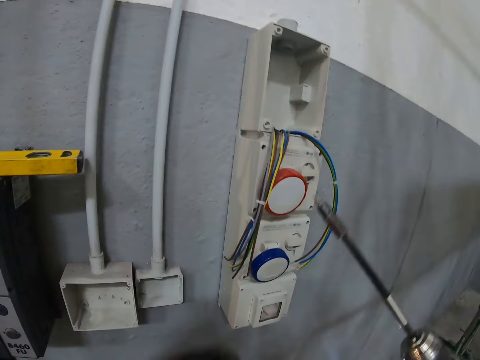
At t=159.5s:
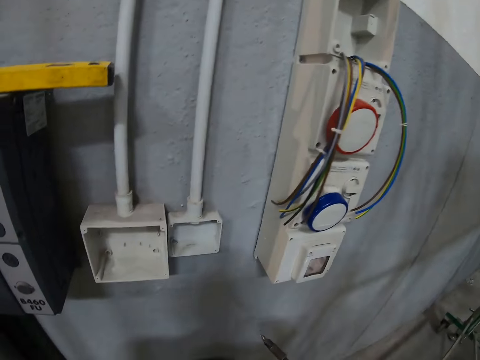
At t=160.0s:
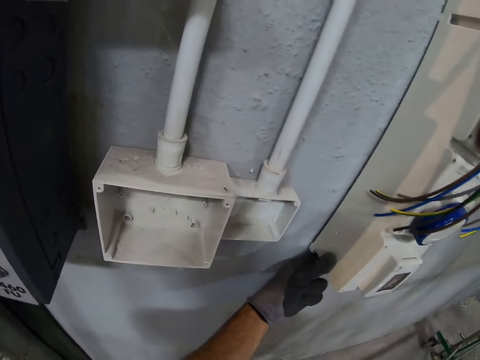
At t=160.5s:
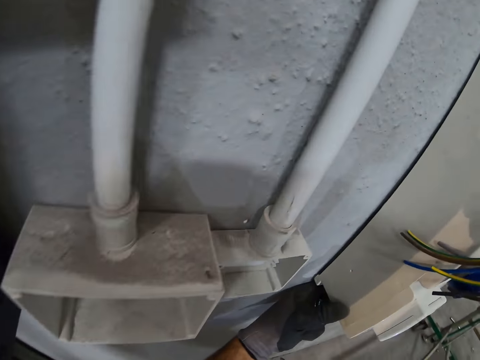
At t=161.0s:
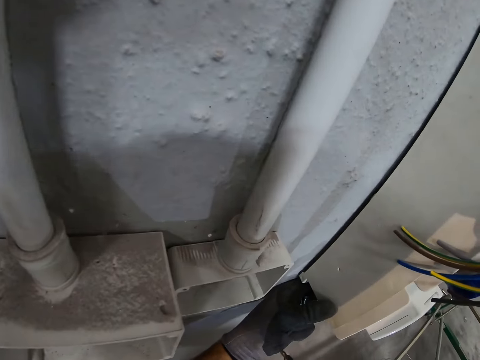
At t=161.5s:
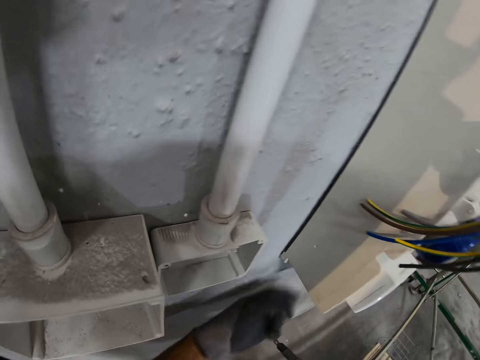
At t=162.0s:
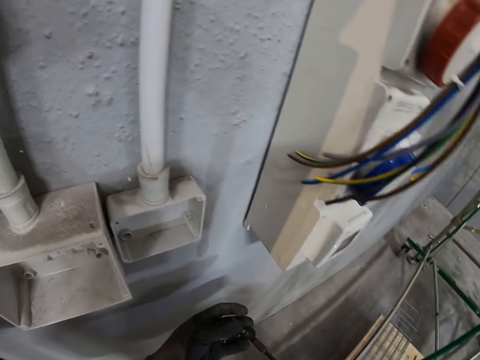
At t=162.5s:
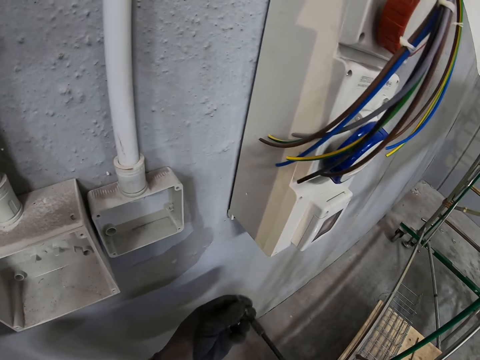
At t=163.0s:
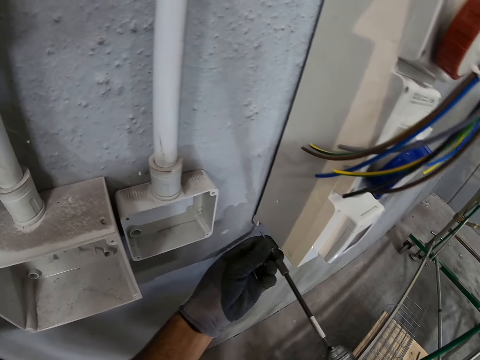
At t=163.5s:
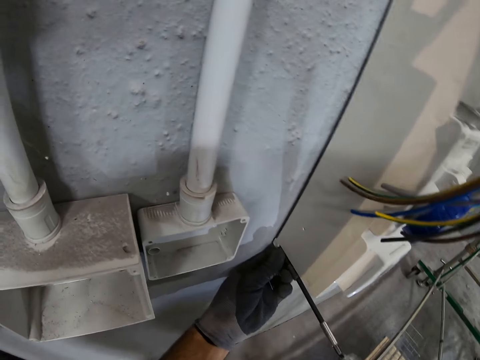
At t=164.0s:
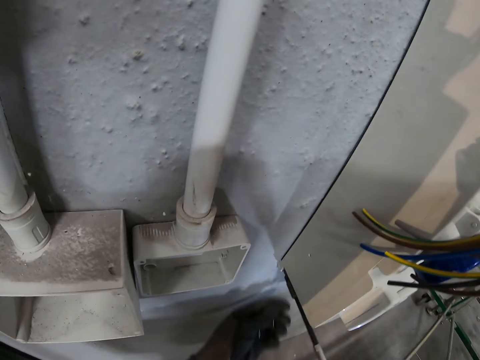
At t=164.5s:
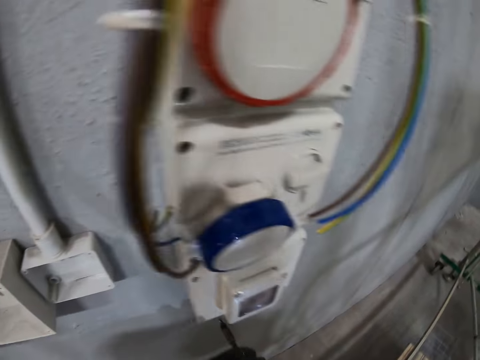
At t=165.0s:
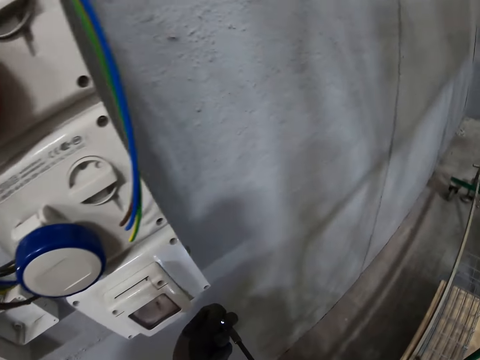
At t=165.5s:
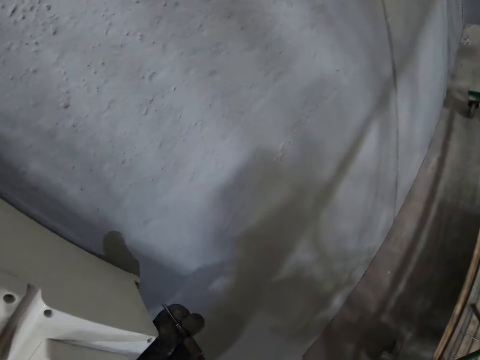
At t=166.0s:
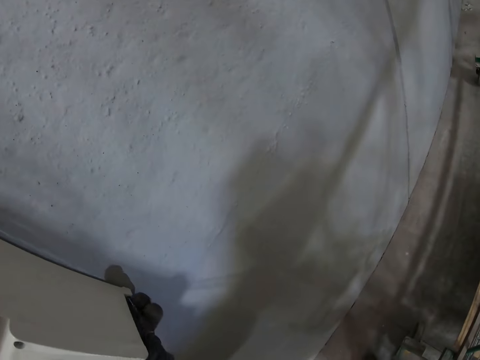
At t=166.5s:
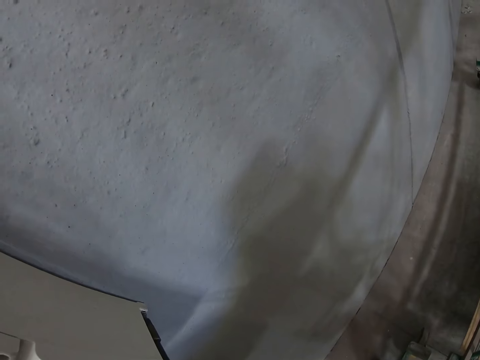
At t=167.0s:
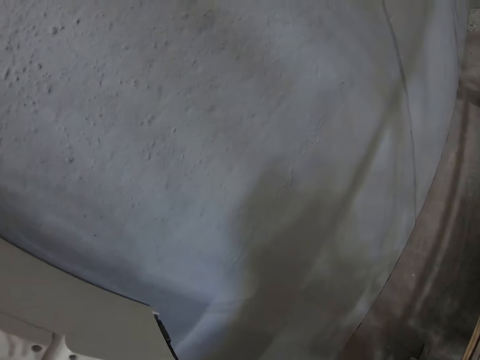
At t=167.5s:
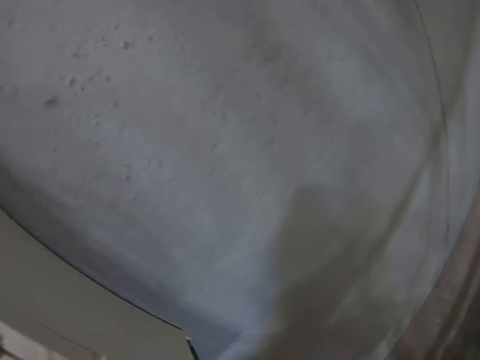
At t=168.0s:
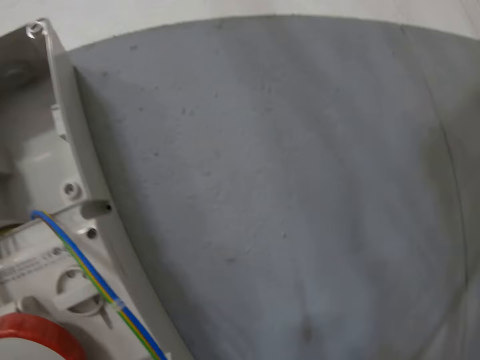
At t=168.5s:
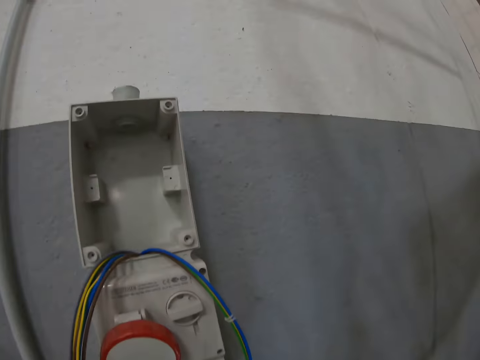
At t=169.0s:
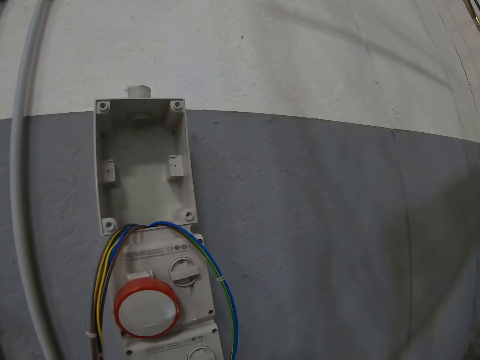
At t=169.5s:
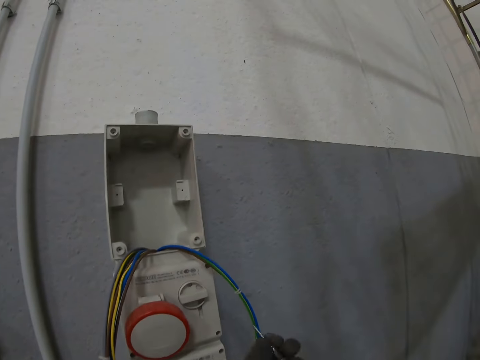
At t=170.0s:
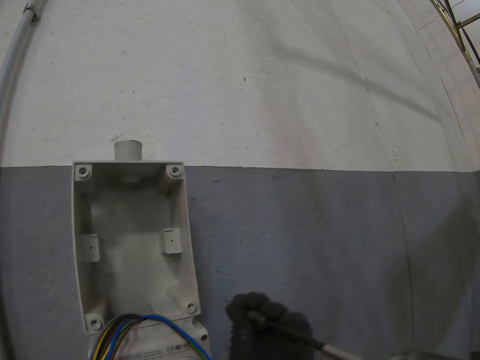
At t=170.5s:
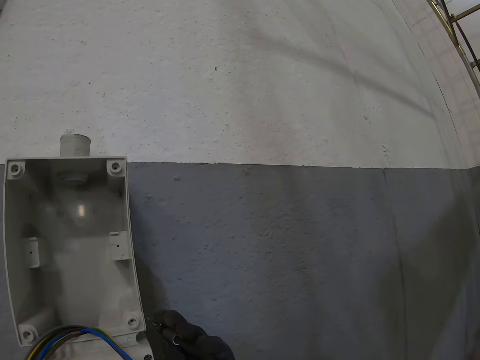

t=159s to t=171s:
The camera wearer puts the screw nail on the electric PVC back box. They fix the electric PVC back box on the wall using the soldering gun.

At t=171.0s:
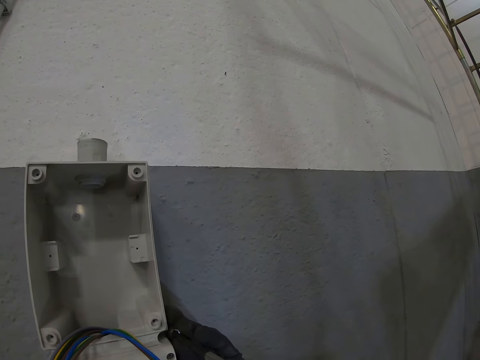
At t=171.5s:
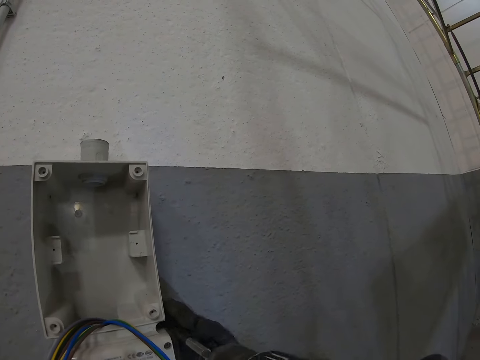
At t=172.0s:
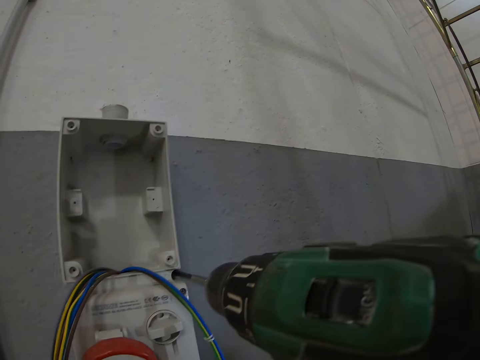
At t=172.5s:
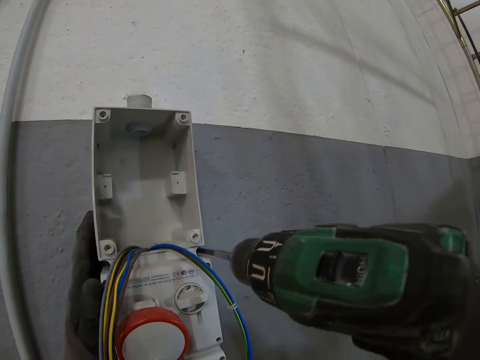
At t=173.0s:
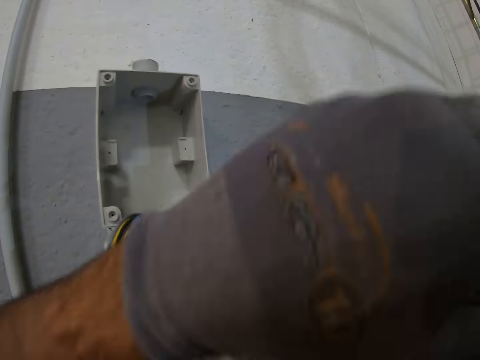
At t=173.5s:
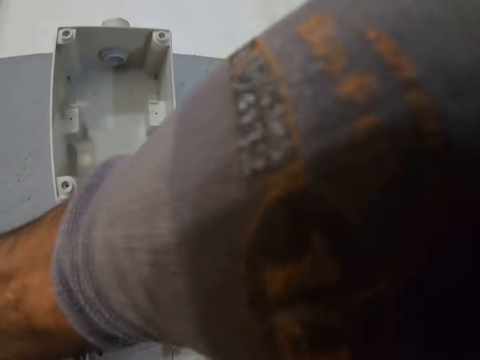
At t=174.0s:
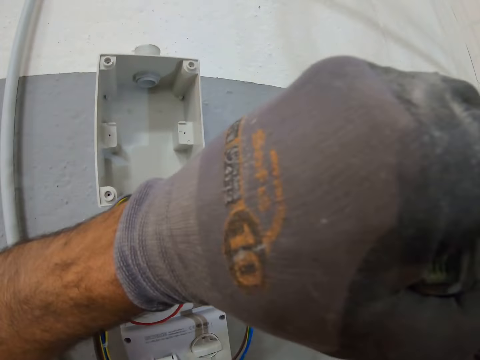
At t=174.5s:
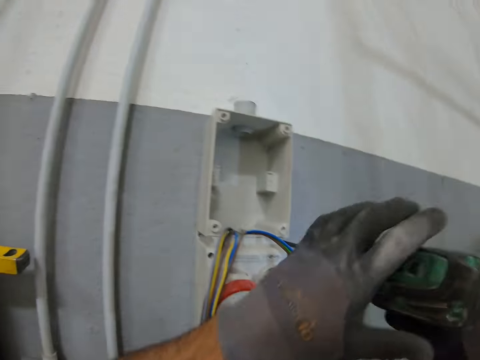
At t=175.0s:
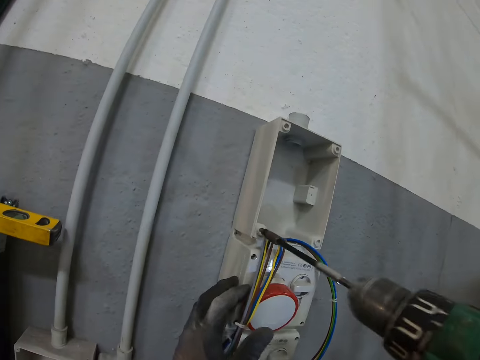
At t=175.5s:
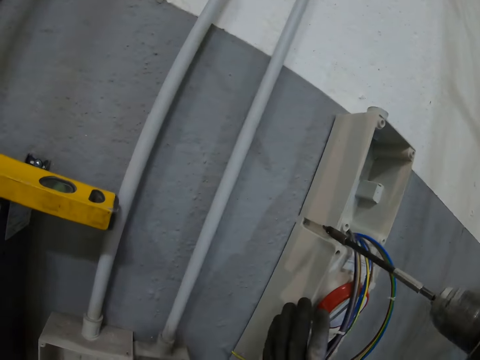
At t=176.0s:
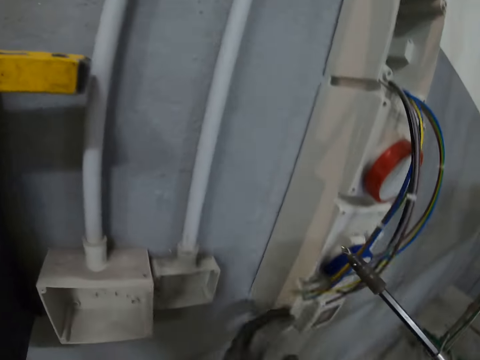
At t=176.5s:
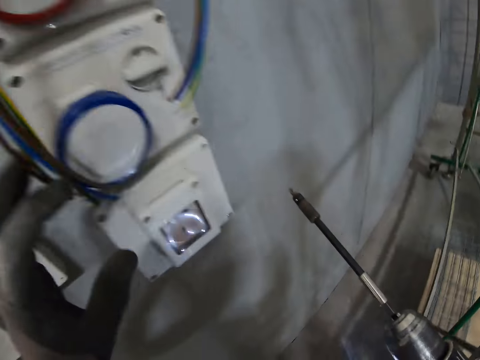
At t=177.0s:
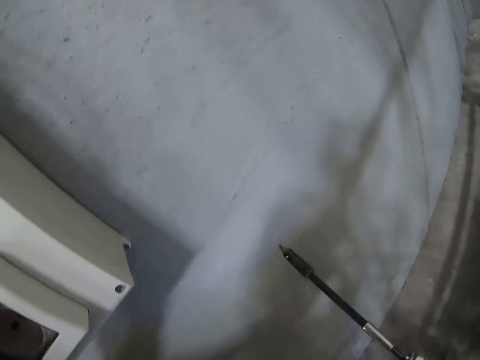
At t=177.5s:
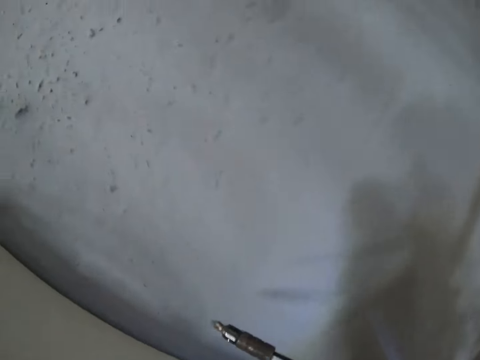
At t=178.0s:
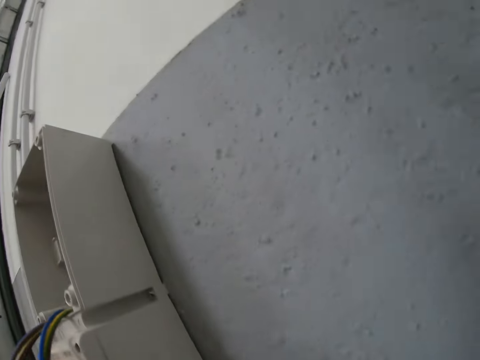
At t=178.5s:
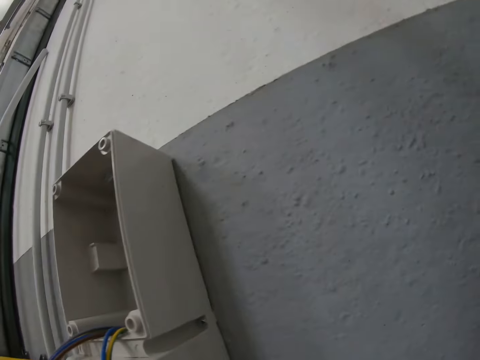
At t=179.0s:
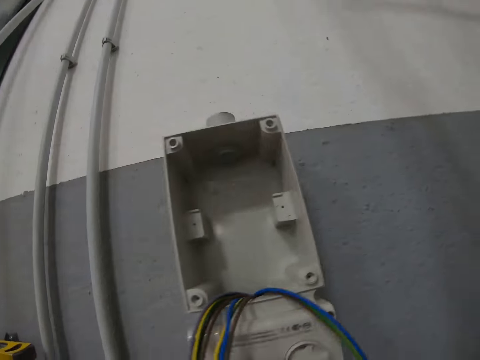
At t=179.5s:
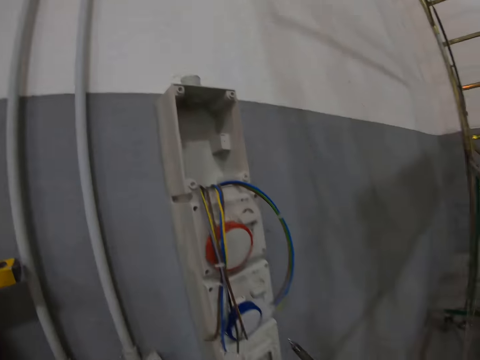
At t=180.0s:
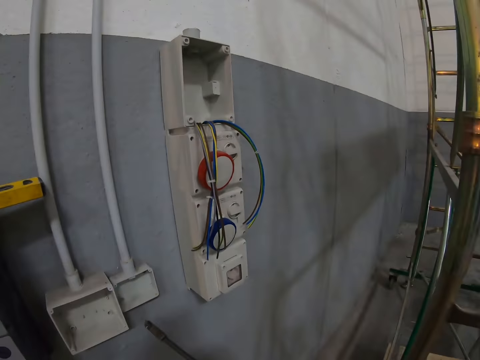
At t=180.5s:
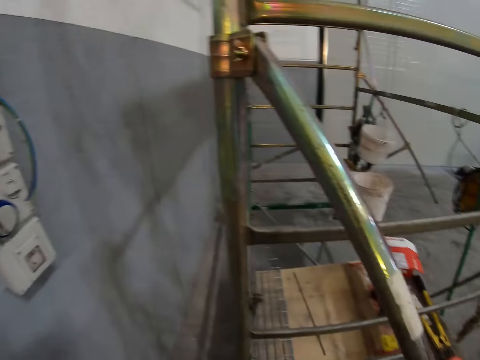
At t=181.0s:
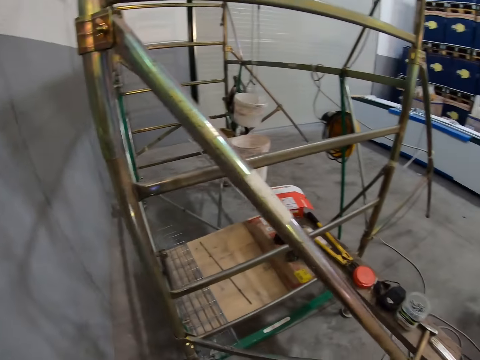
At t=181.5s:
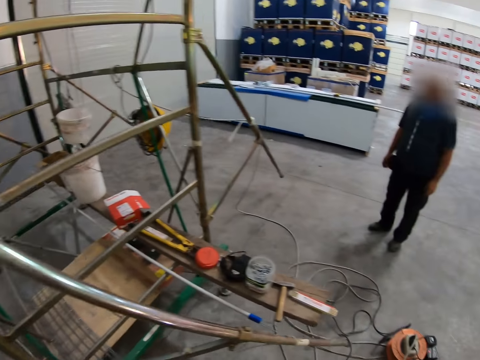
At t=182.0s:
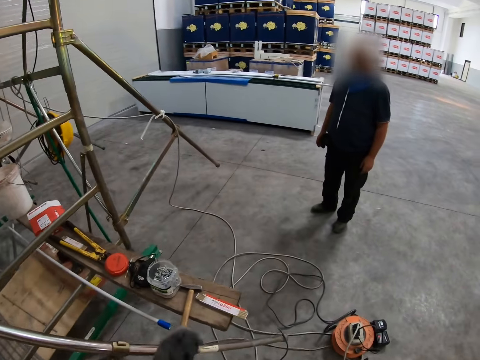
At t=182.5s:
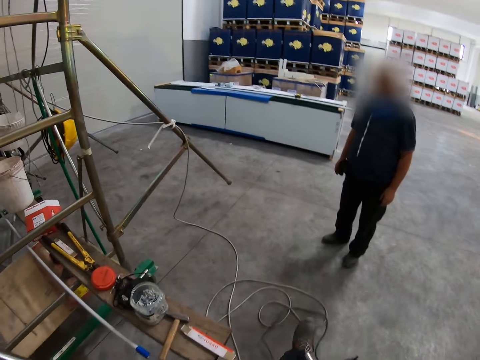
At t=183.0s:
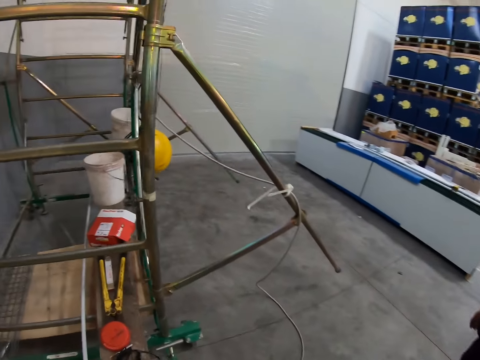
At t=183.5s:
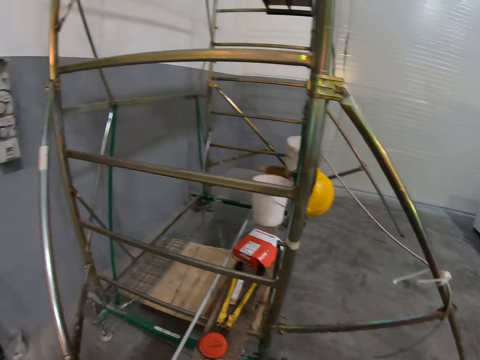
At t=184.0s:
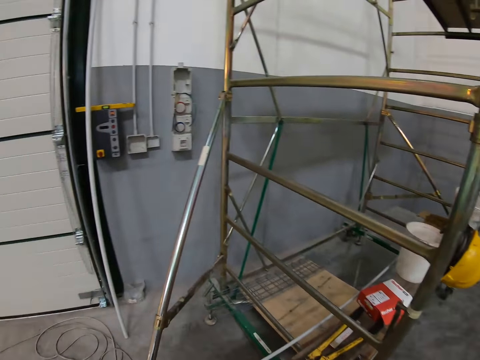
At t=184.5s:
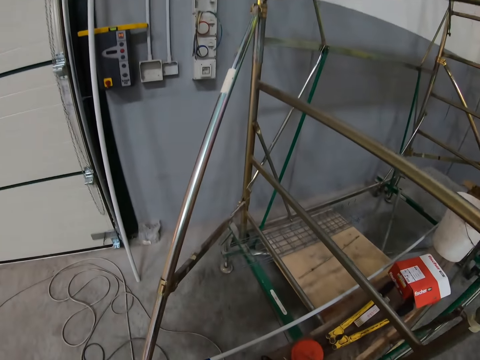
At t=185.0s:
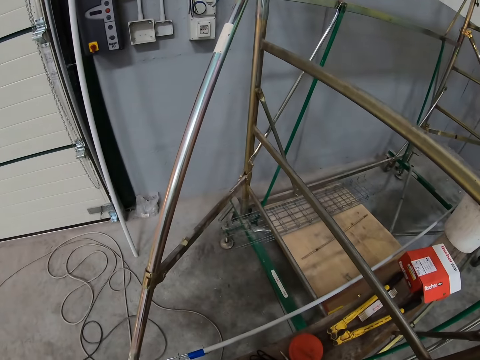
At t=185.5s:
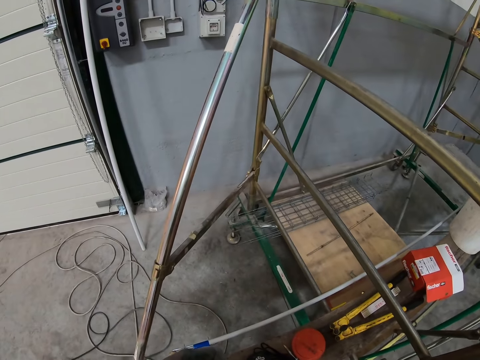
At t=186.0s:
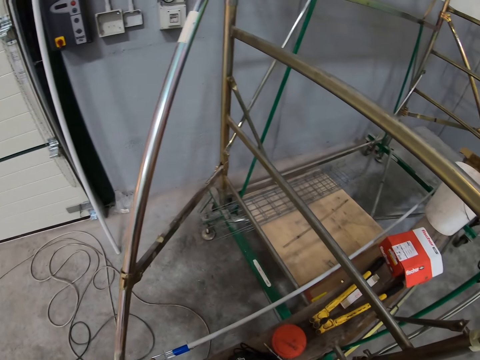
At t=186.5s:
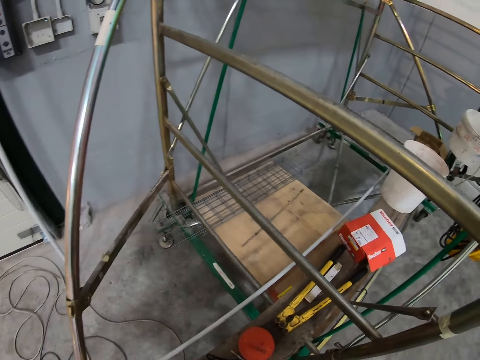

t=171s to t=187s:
The camera wearer touches the camera. They walk around.
